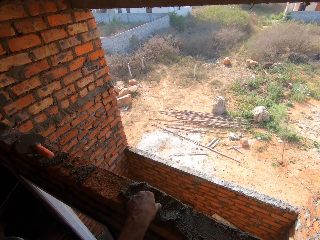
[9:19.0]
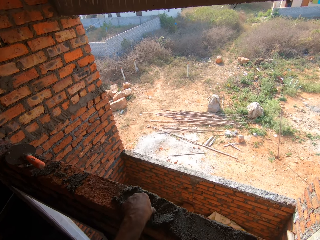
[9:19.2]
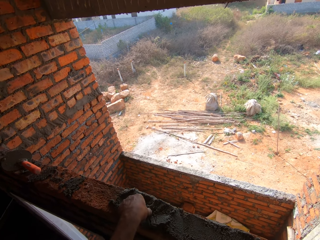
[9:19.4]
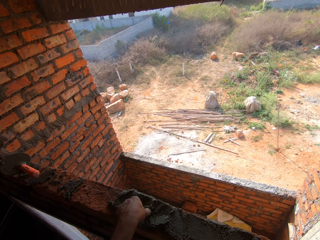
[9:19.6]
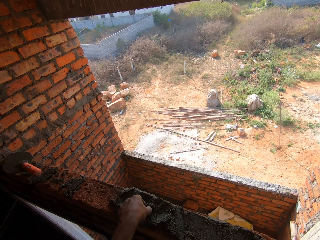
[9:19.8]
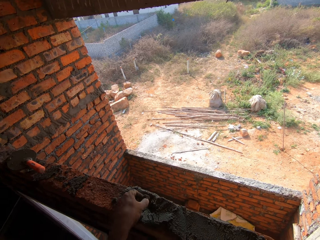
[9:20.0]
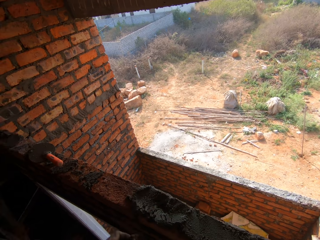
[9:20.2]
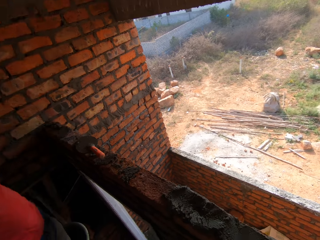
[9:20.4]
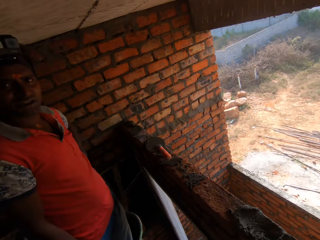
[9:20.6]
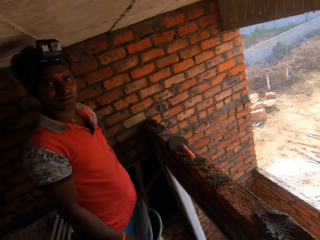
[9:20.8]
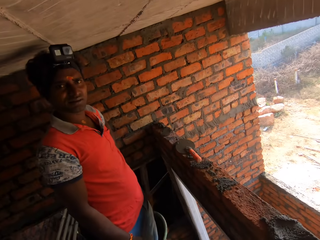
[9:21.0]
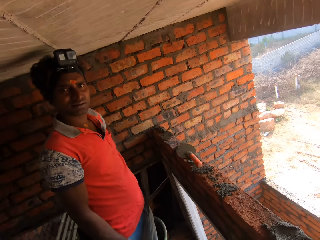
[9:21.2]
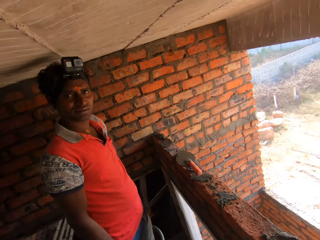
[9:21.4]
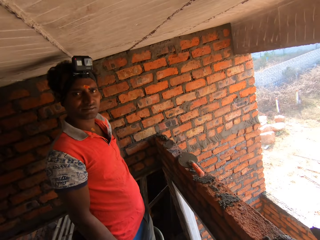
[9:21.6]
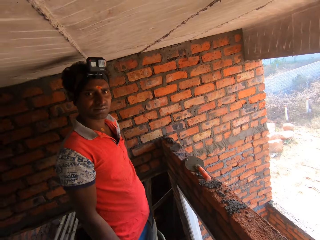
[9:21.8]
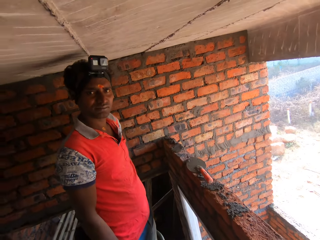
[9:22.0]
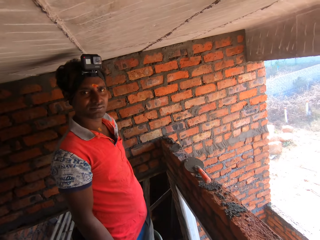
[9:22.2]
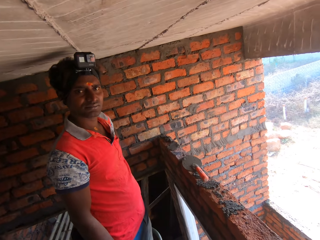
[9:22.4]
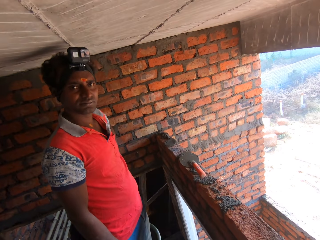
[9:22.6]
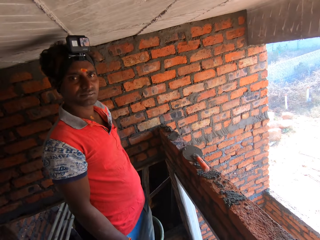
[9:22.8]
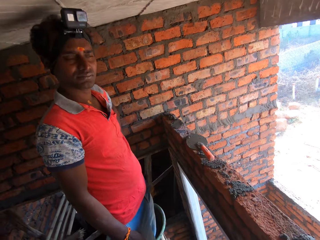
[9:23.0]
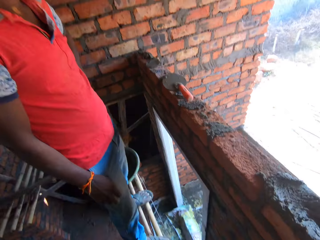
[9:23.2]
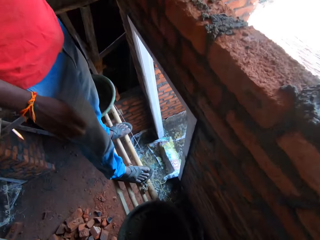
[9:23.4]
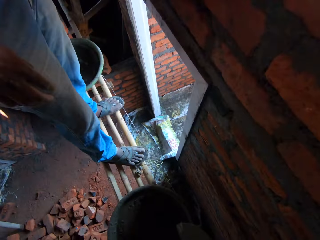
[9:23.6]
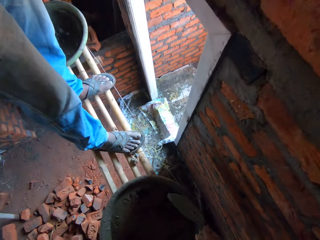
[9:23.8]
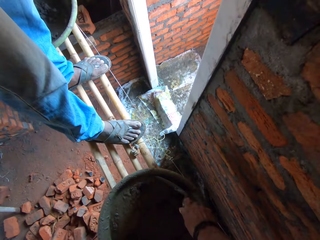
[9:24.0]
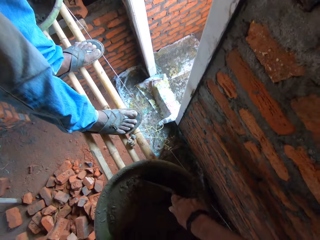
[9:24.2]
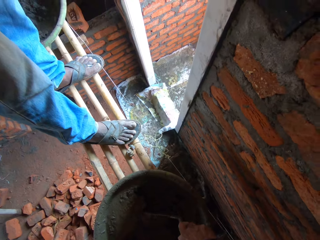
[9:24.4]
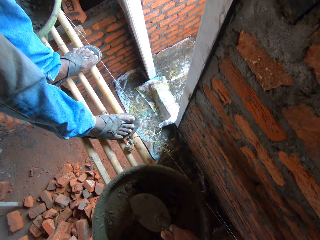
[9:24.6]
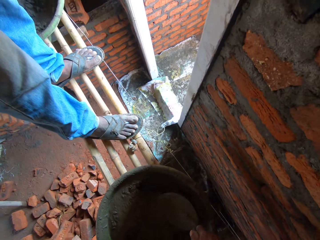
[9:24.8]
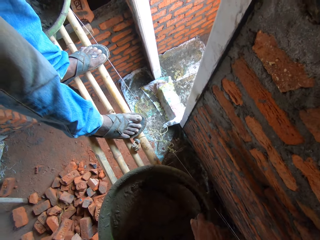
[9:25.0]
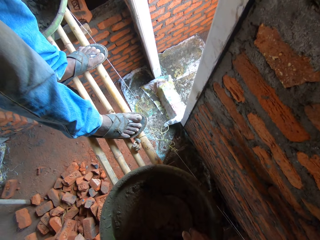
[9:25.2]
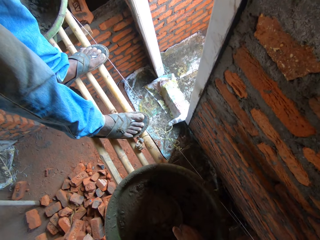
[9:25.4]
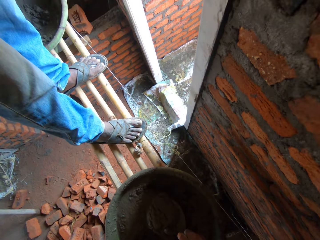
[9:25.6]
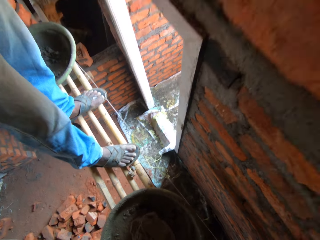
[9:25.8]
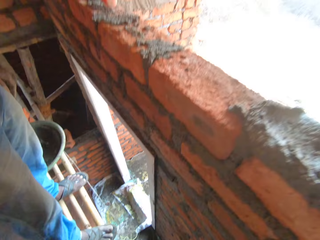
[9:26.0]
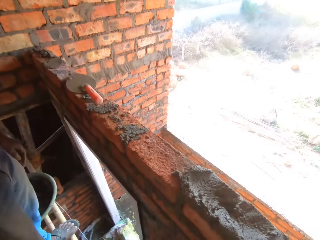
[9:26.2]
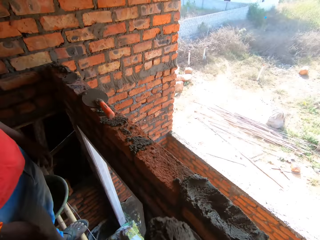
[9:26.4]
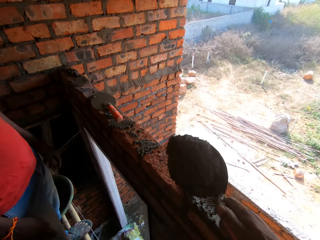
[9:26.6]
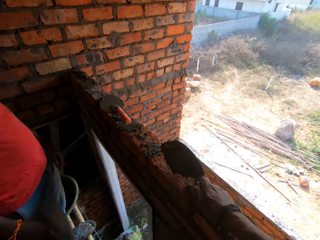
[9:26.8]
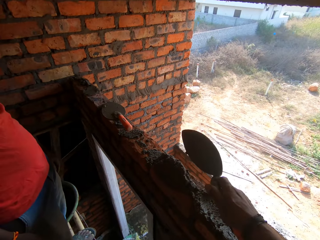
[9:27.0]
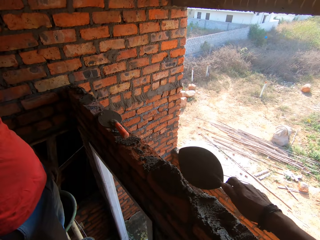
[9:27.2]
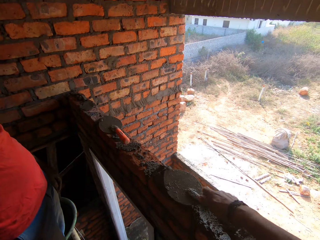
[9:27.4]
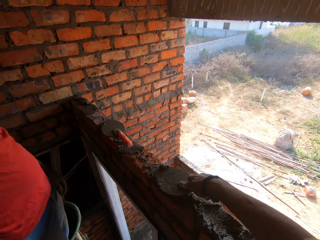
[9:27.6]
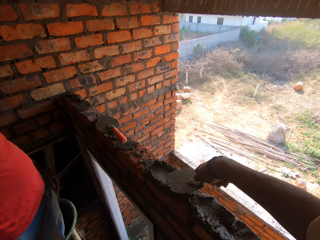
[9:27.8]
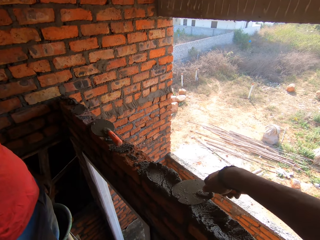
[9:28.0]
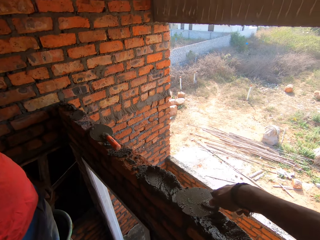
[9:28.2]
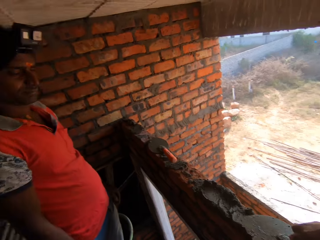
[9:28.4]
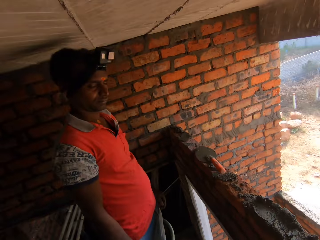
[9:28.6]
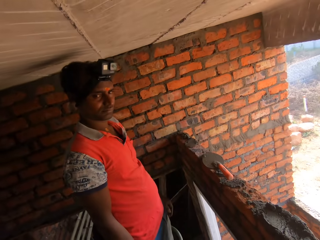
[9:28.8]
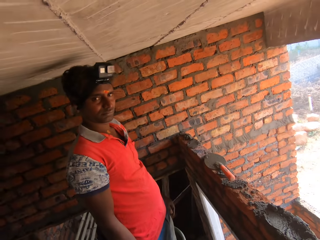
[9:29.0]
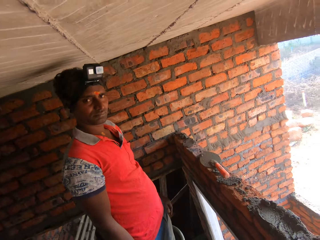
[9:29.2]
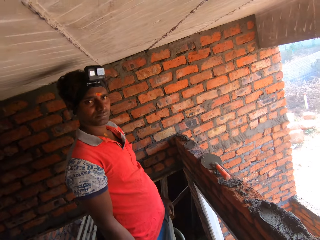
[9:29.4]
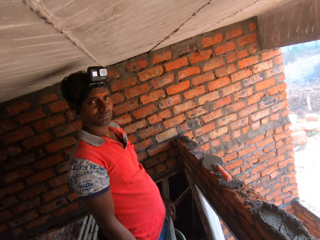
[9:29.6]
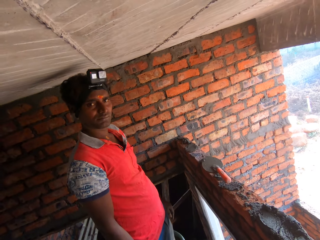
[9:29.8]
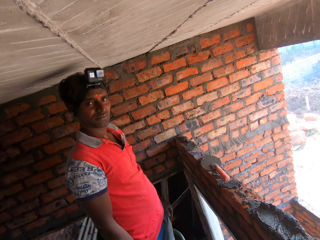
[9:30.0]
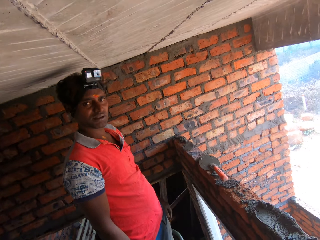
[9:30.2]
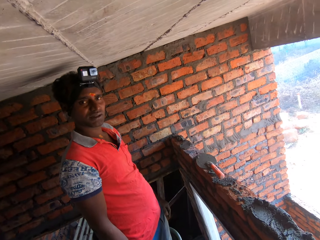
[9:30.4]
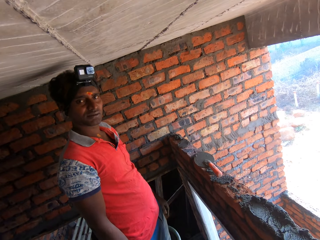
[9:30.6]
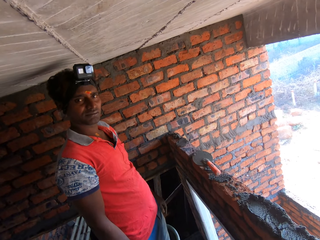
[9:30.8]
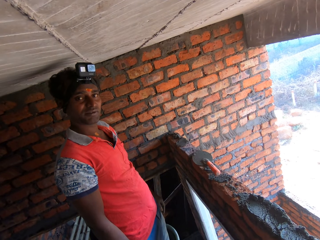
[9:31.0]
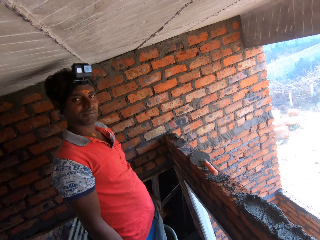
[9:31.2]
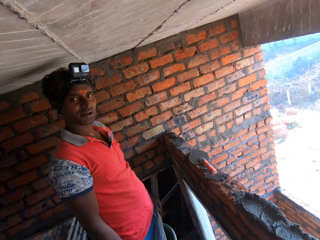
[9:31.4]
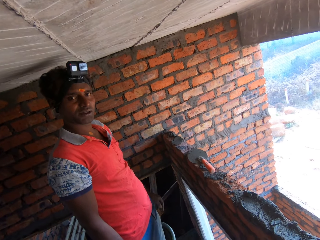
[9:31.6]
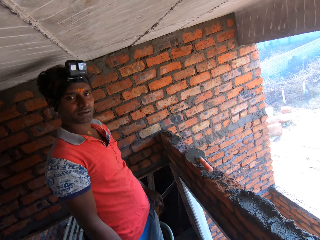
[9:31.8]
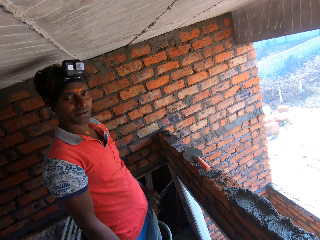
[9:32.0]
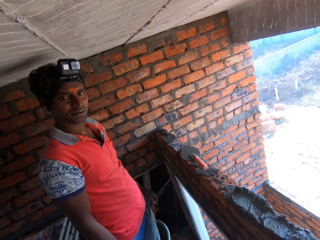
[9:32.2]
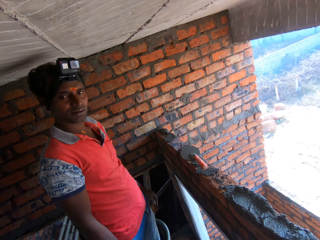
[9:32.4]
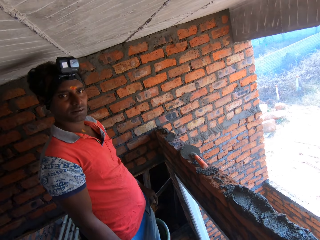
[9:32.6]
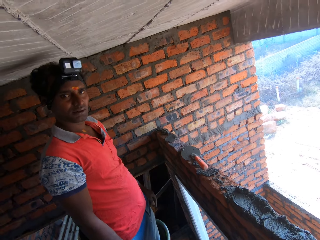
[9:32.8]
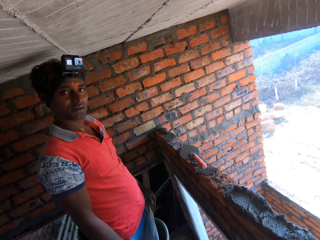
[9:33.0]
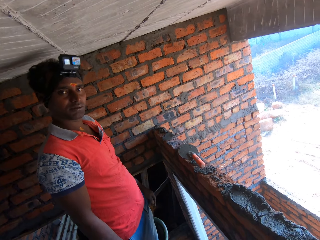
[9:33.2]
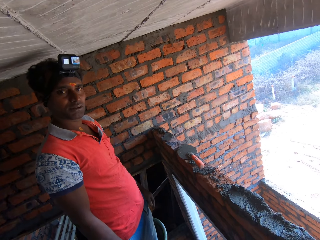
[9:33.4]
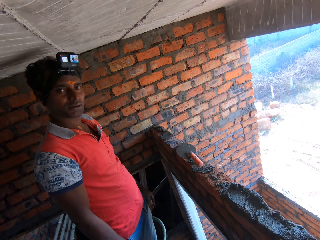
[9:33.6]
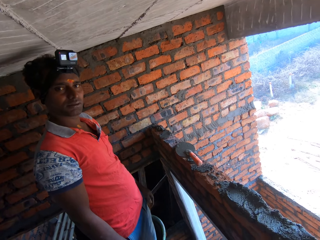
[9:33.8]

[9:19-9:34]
The camera wearer removes dirt from the mortar. A man converses with the camera wearer. The camera wearer scoops the mortar with a trowel and mixes mortar or concrete in a basin bowl. They apply the mortar on the wall and level the mortar with the trowel. The man converses with the camera wearer.

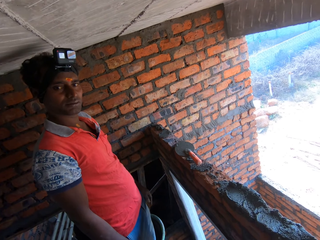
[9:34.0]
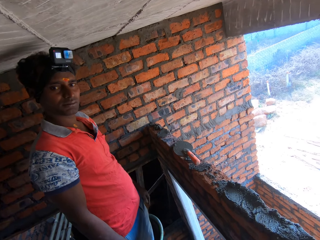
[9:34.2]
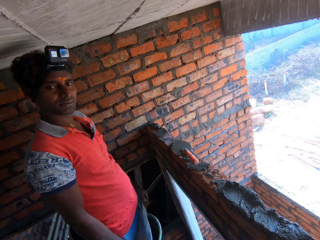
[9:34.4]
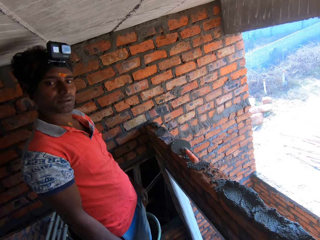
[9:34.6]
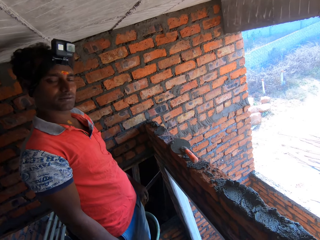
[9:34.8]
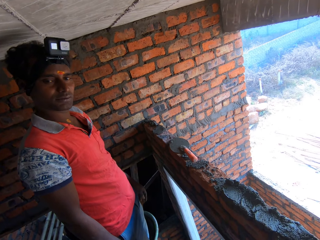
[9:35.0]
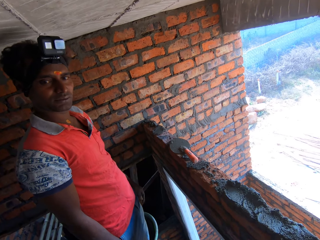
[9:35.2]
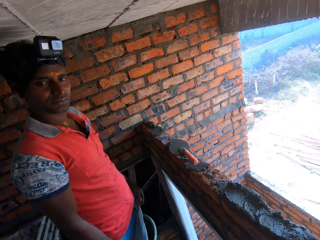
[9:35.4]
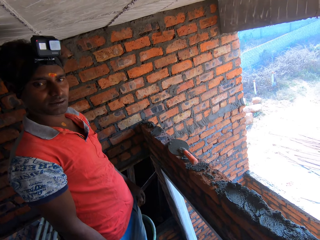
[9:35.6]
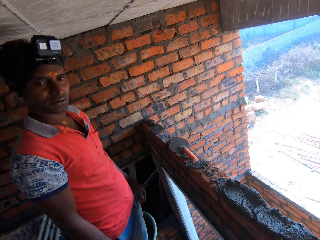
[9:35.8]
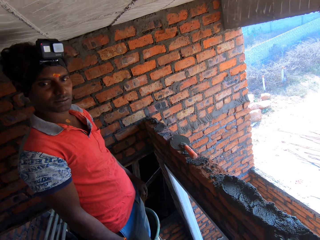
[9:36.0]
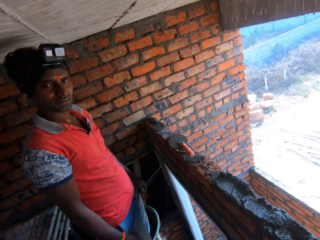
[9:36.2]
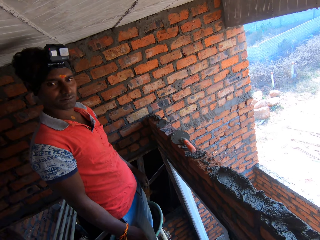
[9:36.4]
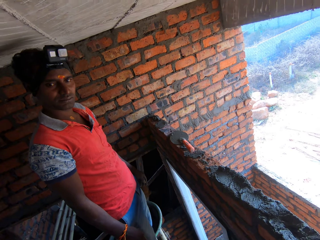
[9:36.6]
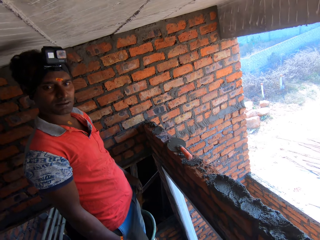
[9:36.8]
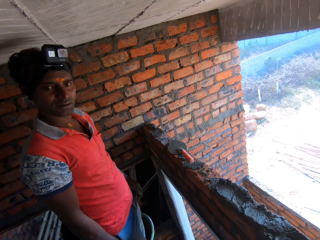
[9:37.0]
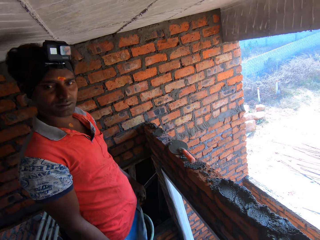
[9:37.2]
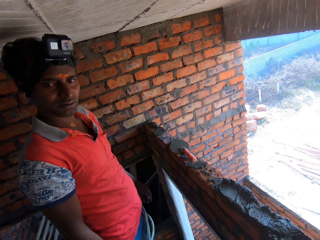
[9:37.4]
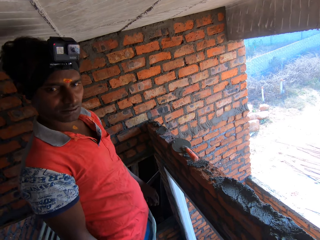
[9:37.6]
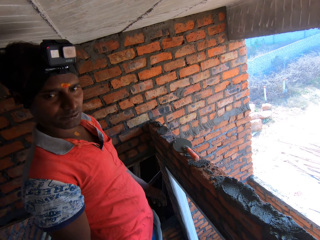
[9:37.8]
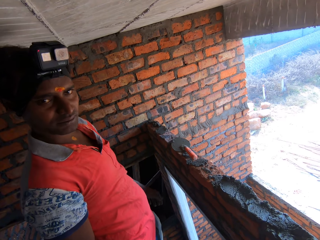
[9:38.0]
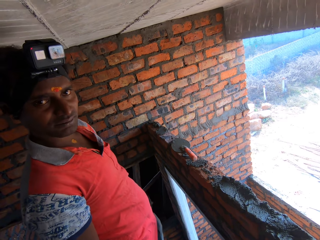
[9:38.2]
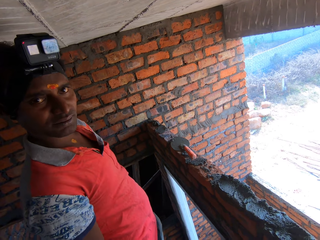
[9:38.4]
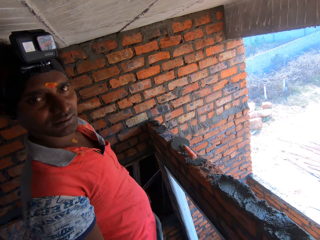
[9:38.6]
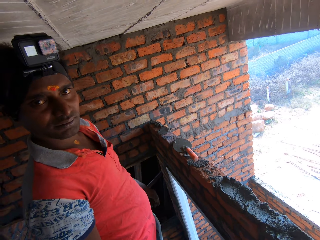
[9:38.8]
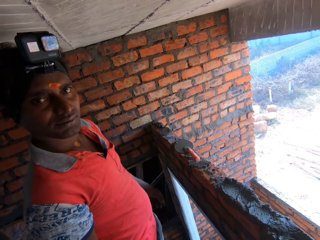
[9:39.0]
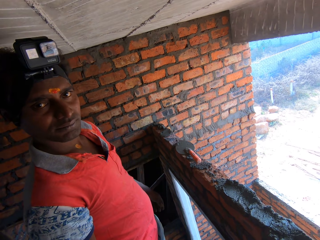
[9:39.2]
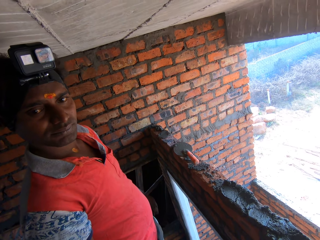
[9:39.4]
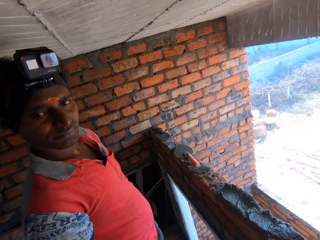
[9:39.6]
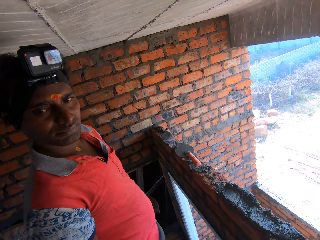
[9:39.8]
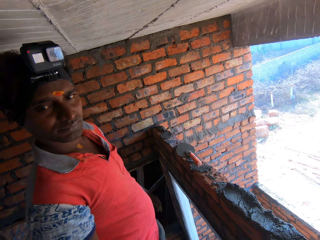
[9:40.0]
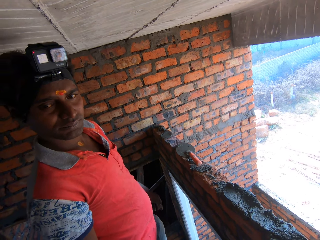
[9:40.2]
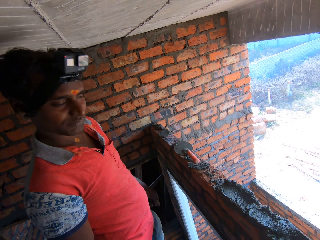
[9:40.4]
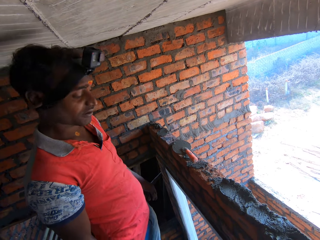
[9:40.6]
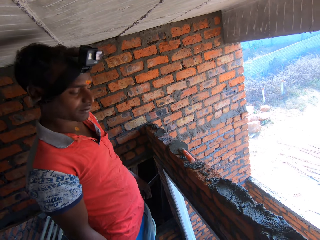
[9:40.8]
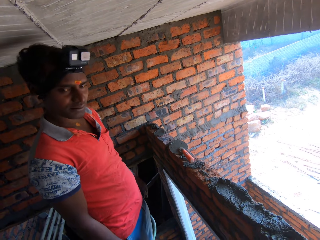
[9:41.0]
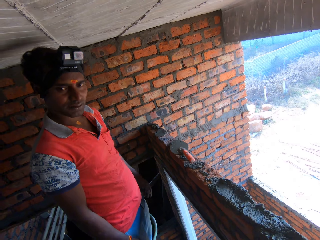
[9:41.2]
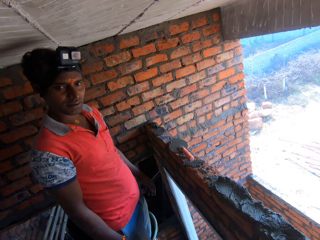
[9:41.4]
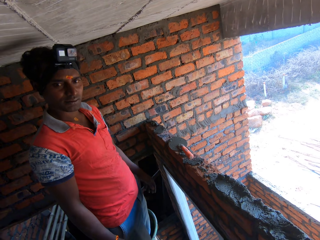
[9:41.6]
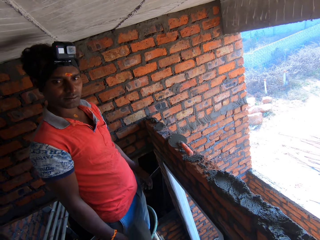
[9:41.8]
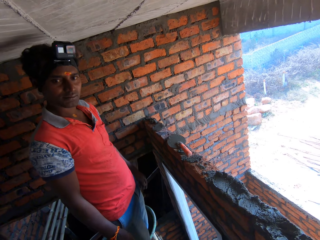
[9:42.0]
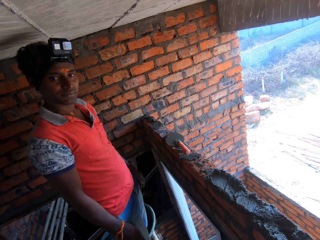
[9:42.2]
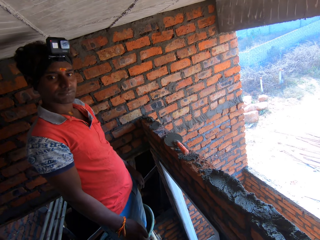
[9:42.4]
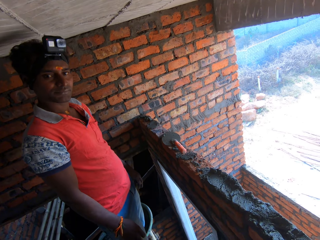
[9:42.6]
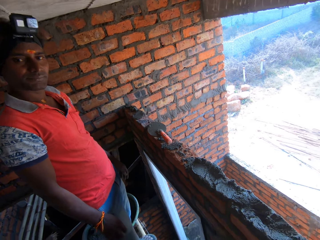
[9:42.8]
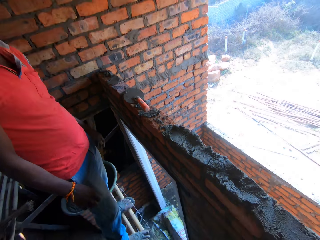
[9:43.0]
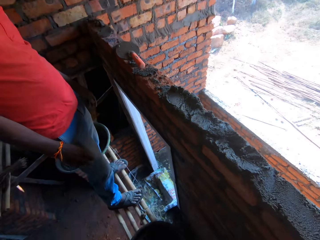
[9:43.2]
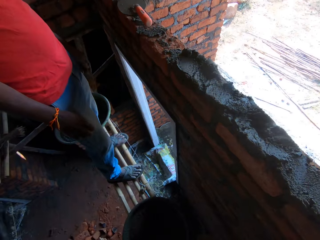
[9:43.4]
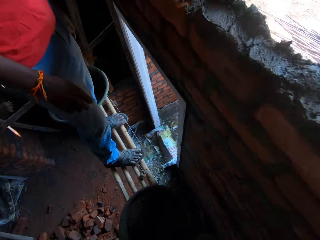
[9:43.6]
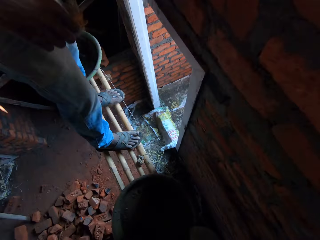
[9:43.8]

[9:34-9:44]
The camera wearer interacts with a man. They interact with the man again.
